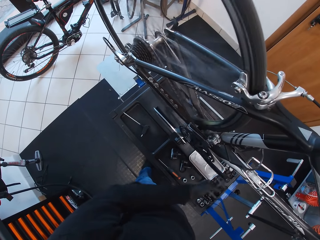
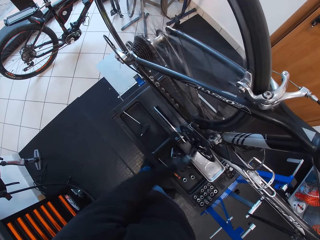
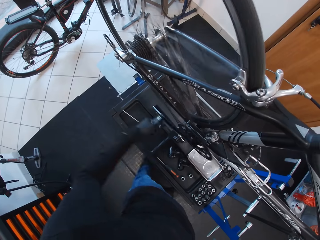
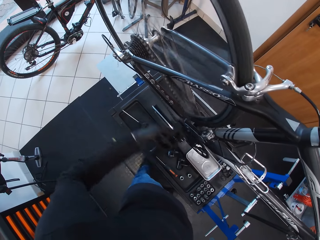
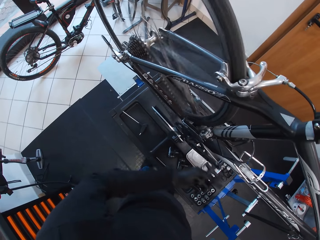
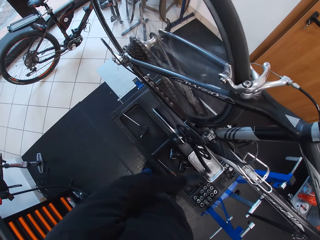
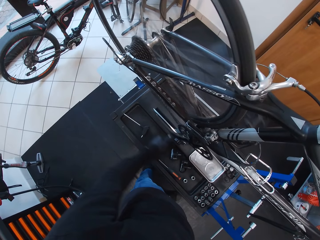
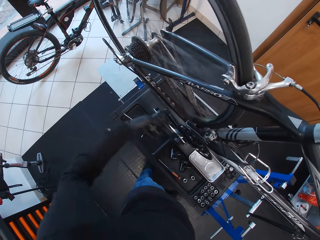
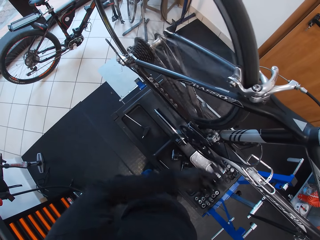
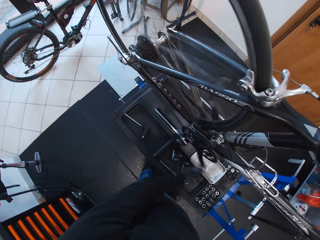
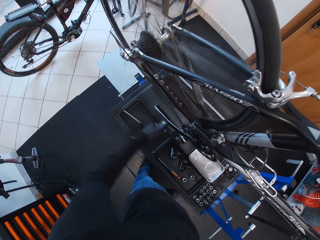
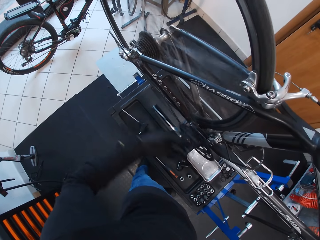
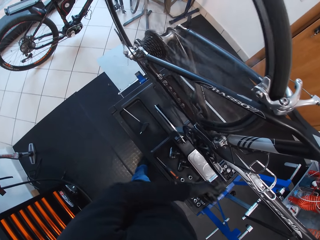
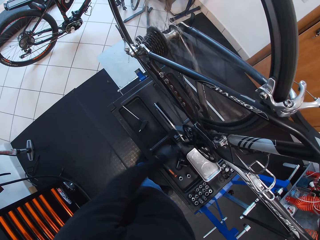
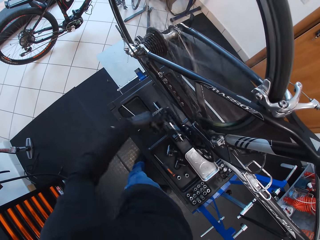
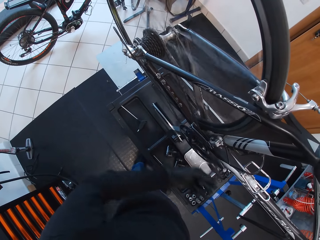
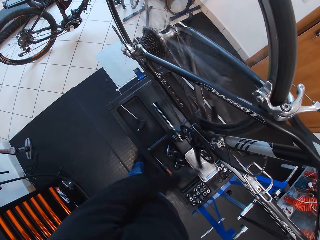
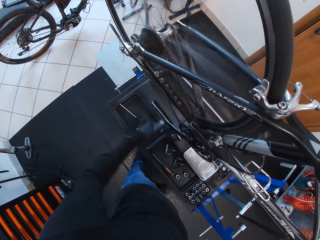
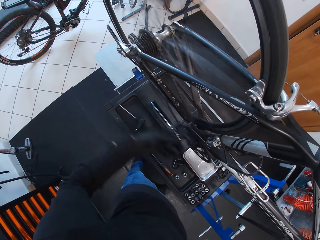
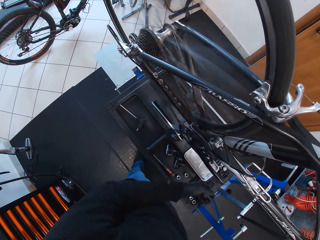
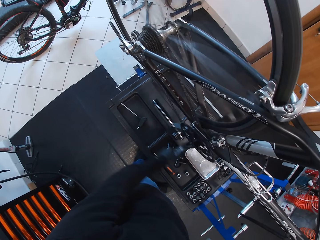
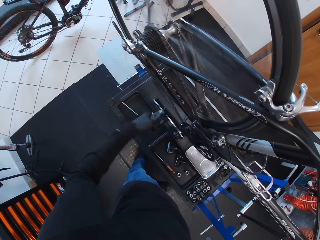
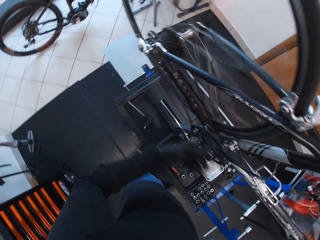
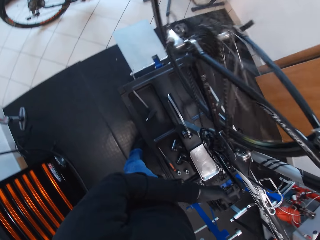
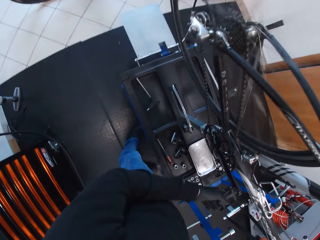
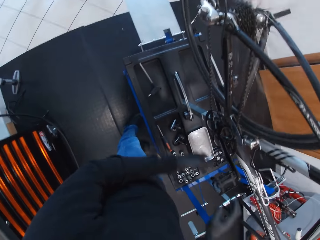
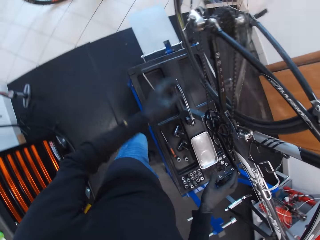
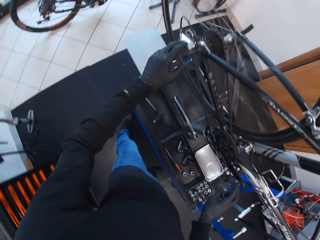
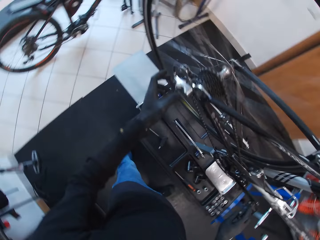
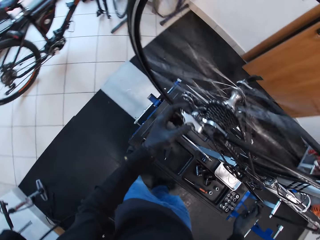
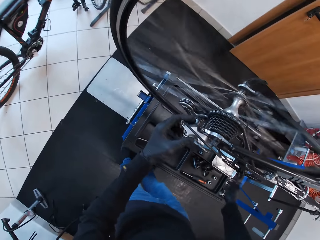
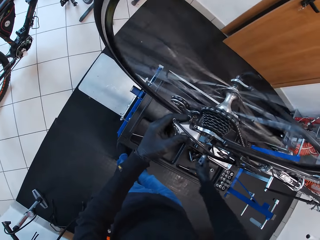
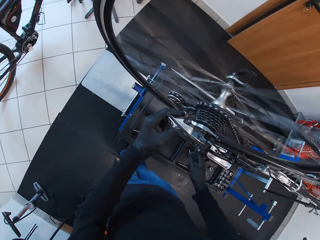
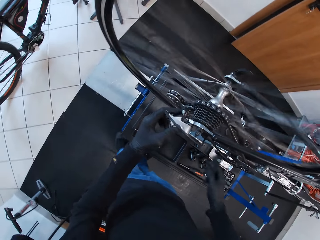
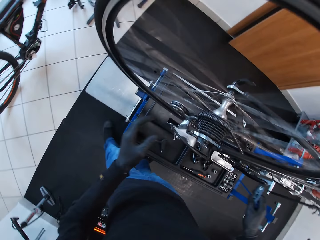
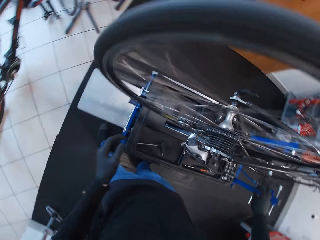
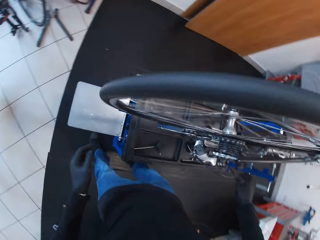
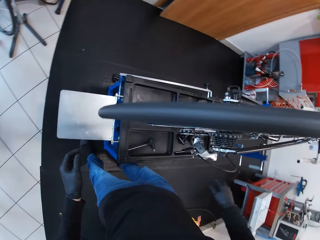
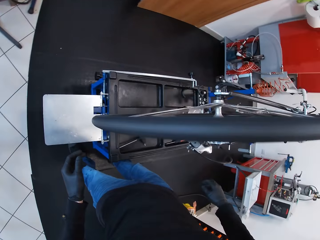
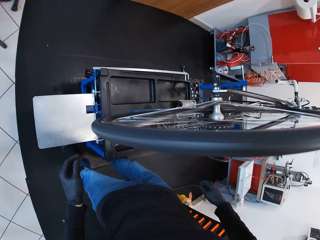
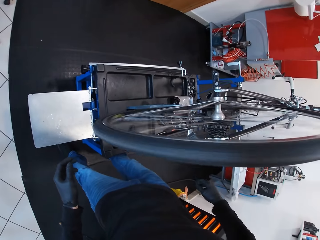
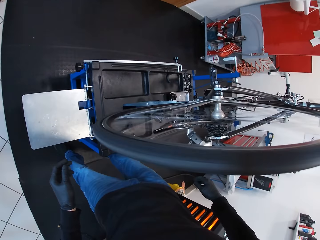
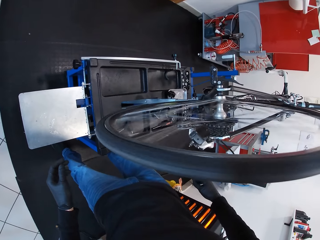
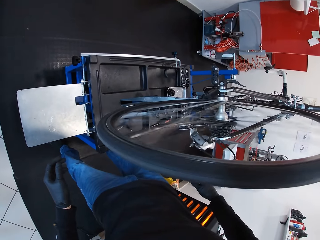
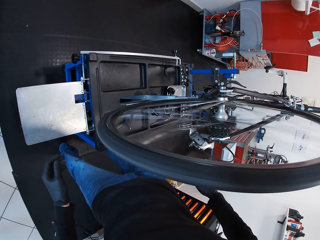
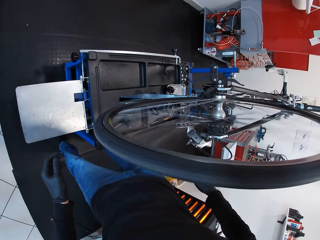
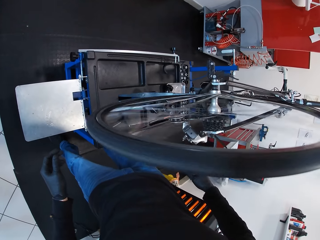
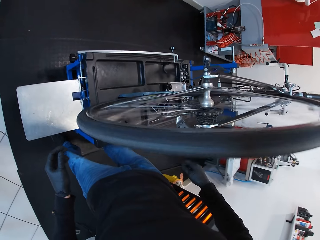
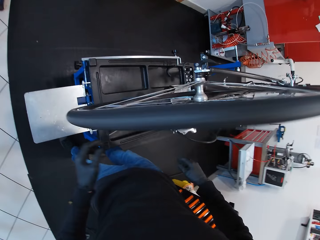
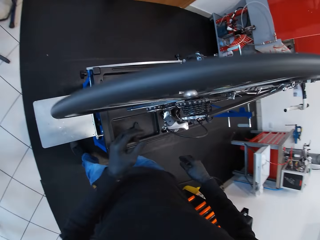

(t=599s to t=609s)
The camera wearer holds the rear derailleur with the left hand. They rotate the pedal with the right hand. They touch the rear derailleur. They look at the bicycle rotating wheel.

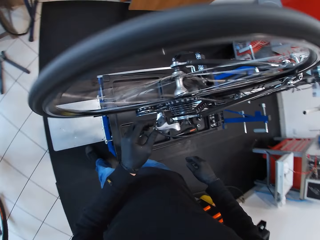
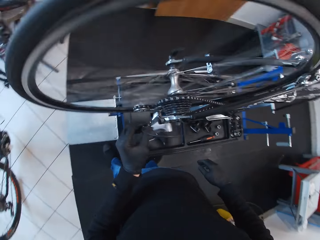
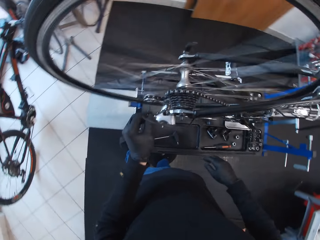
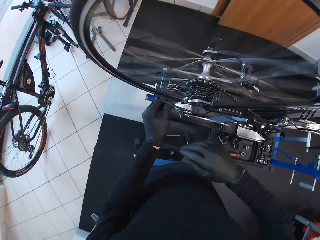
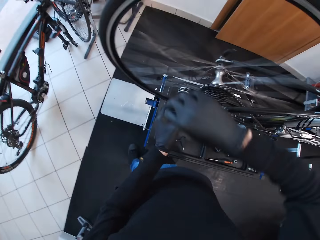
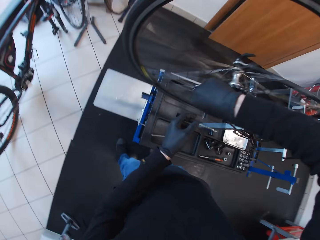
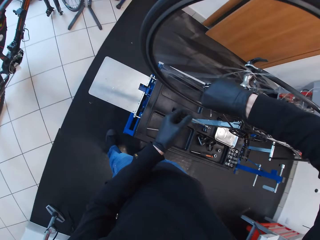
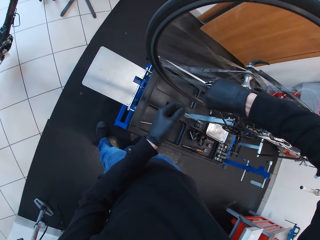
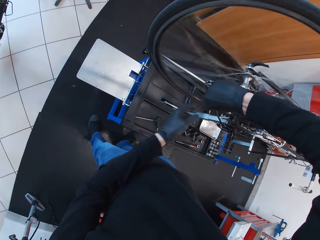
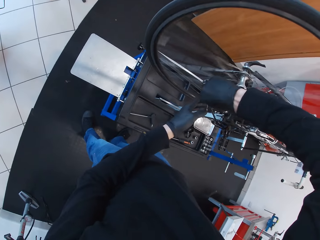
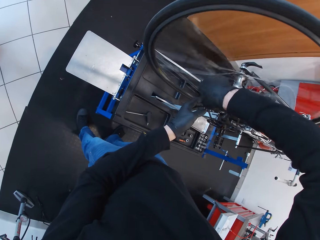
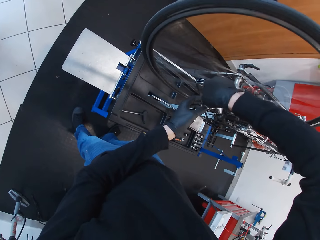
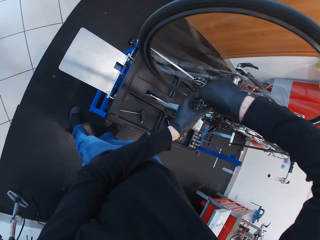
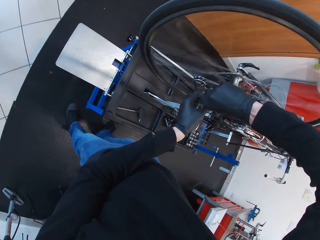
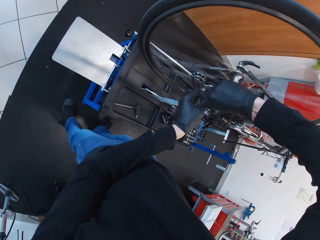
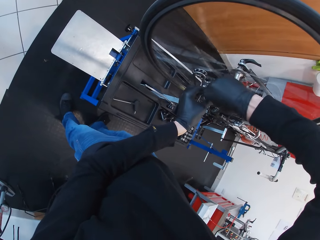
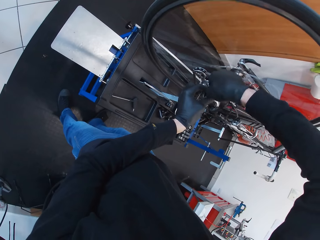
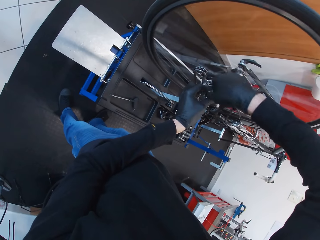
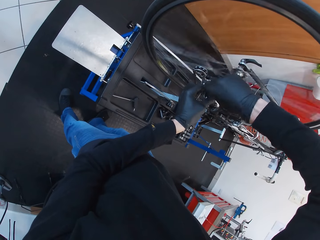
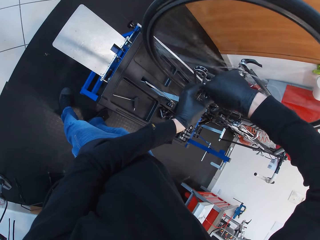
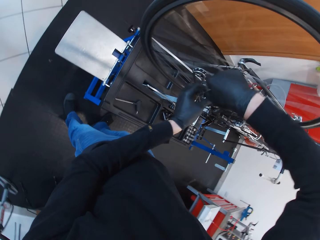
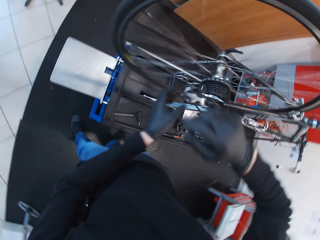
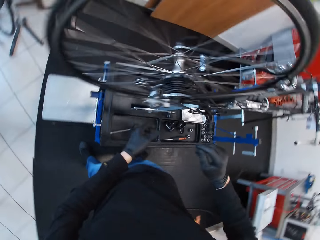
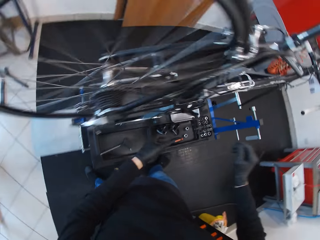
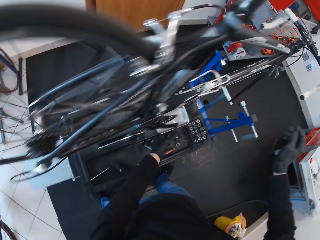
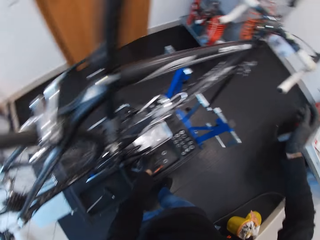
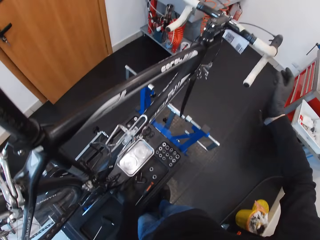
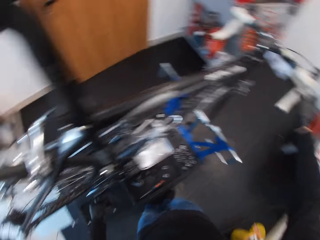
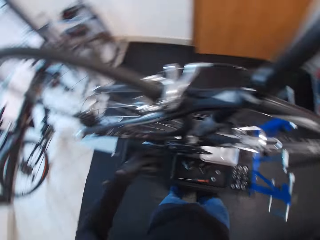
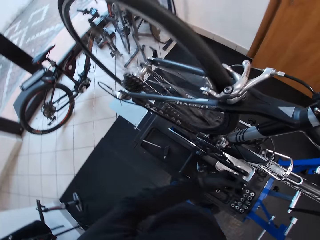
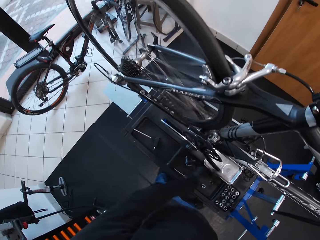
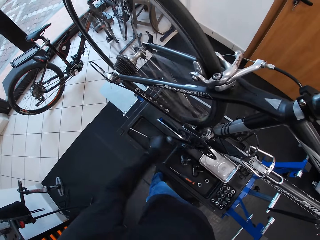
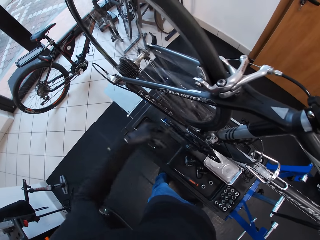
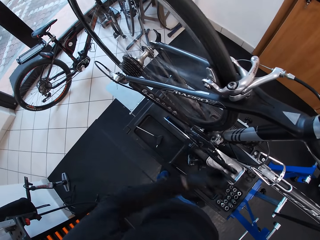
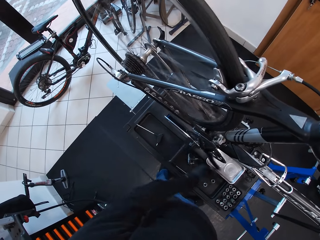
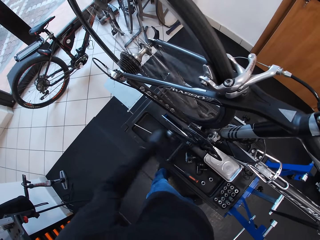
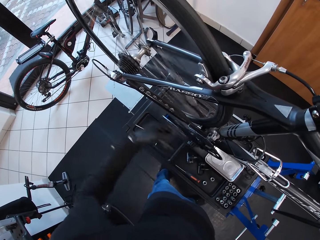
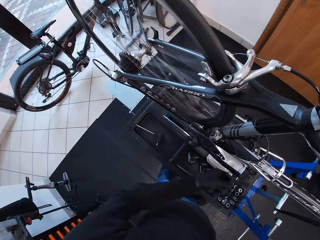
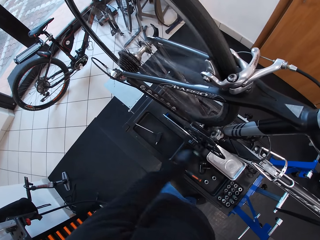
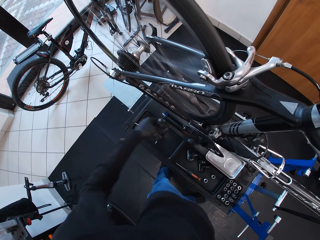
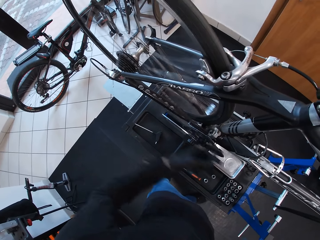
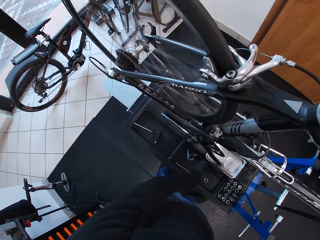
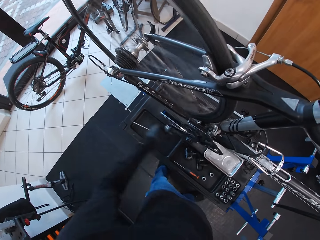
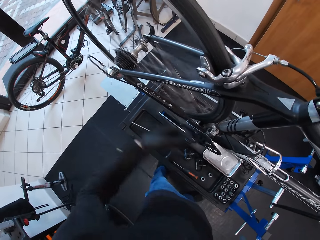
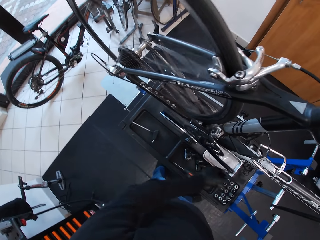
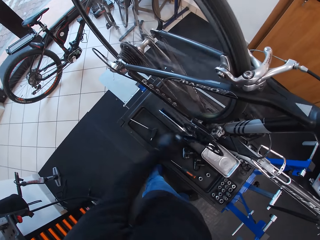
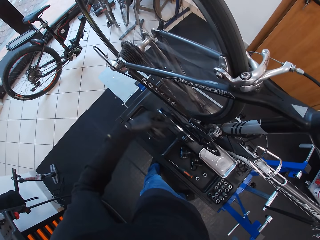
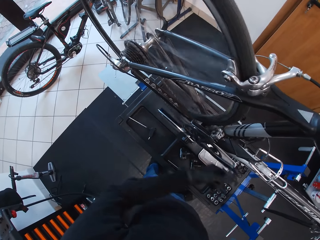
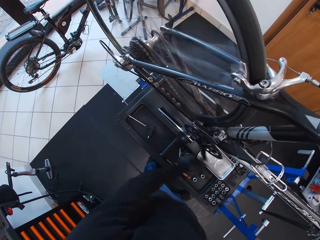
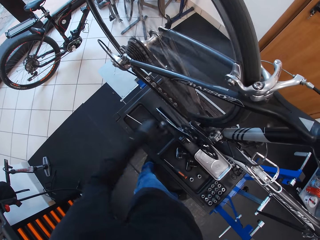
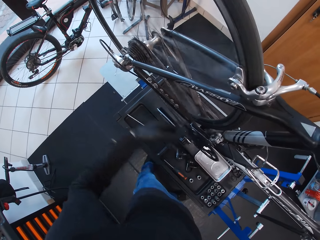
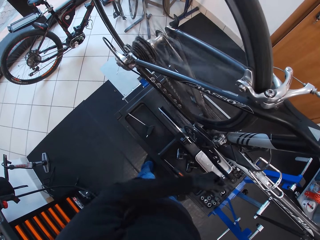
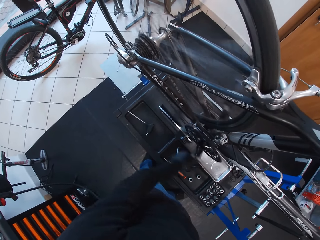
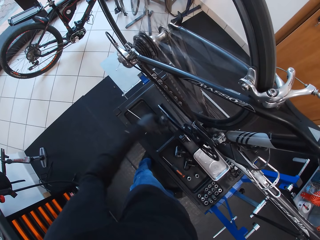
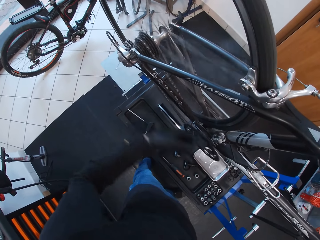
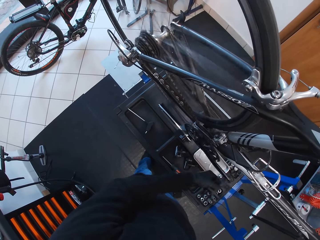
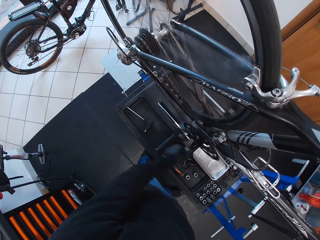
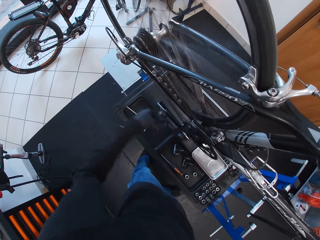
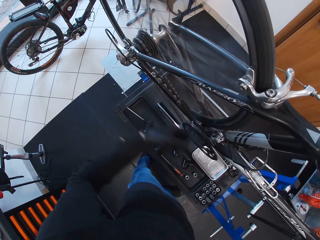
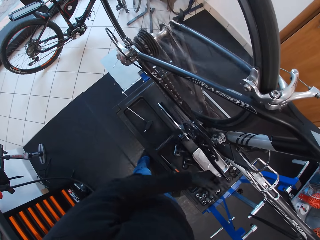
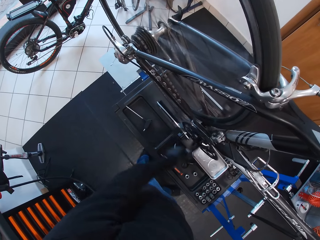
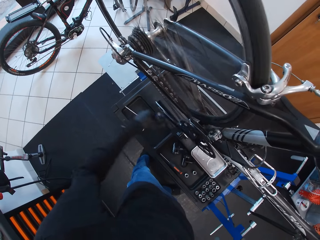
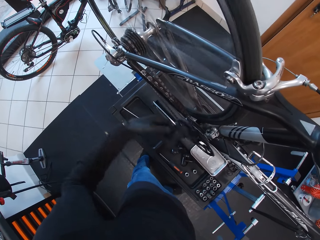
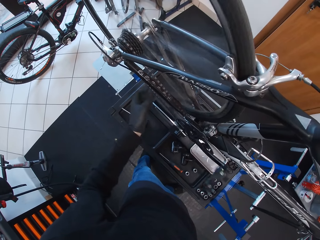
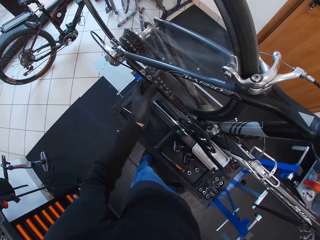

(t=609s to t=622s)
The camera wearer touches the rear derailleur. They hold the rear derailleur with the left hand. They hold the rear derailleur with the right hand. They hold the derailleur with both hands. They look around. They look around again. They rotate the pedal with the left hand.
